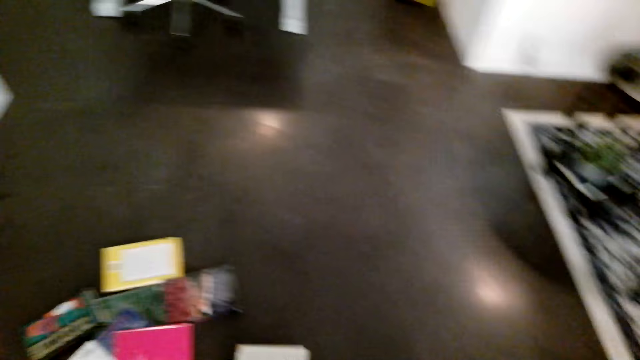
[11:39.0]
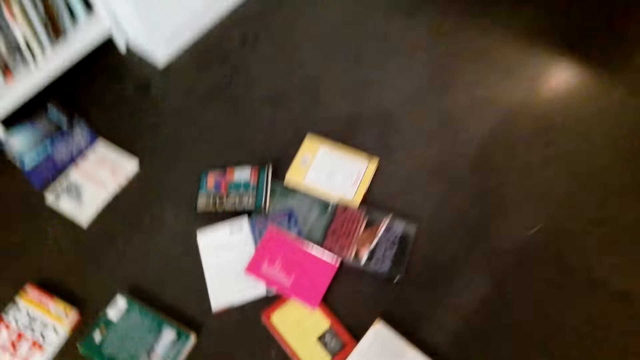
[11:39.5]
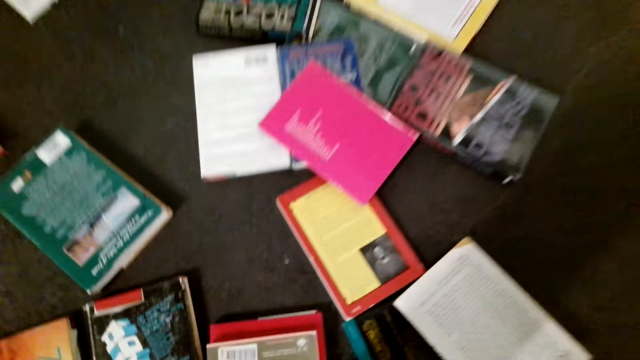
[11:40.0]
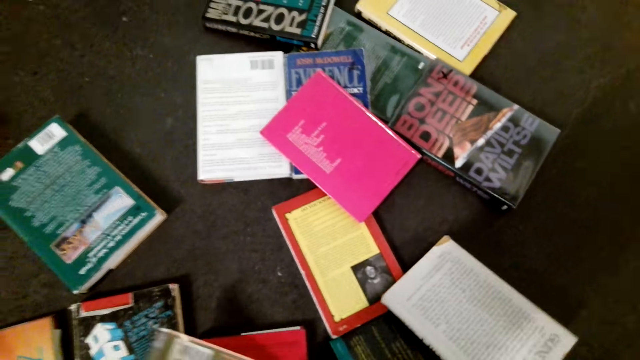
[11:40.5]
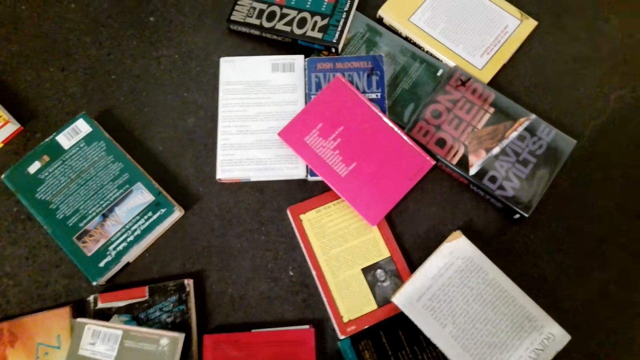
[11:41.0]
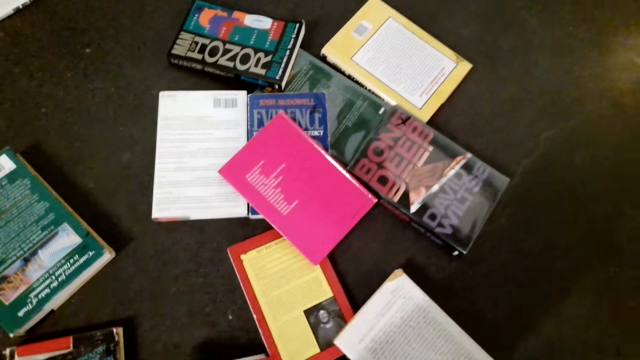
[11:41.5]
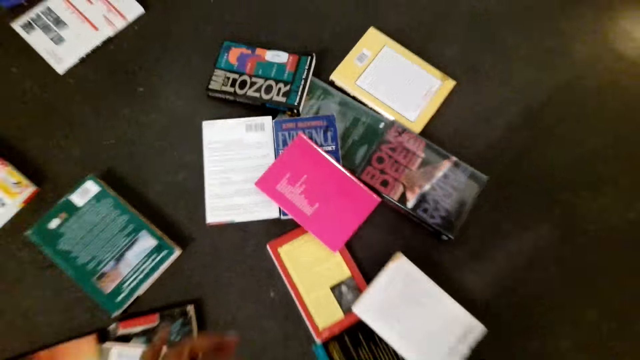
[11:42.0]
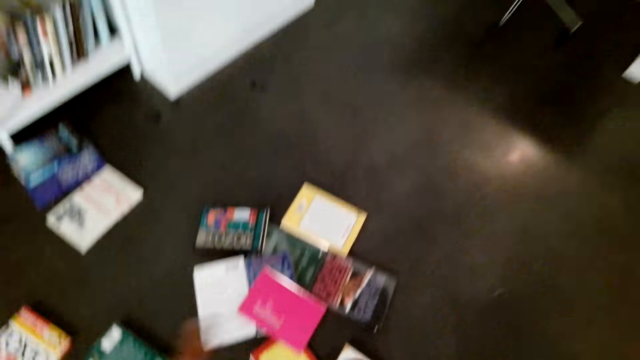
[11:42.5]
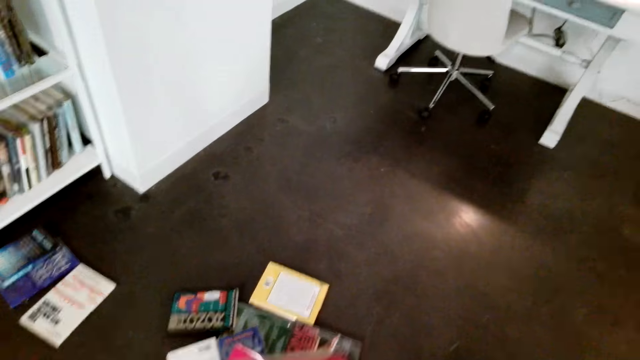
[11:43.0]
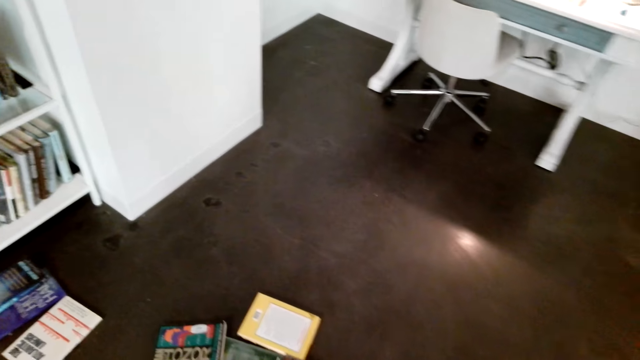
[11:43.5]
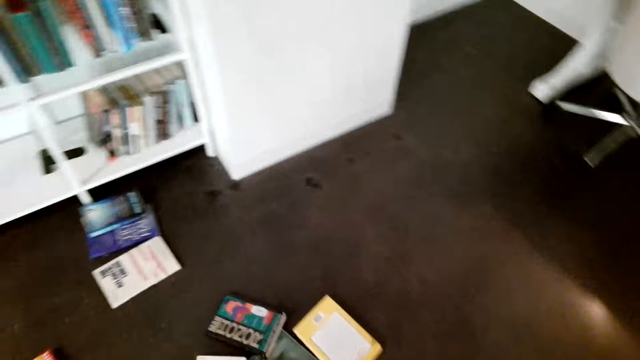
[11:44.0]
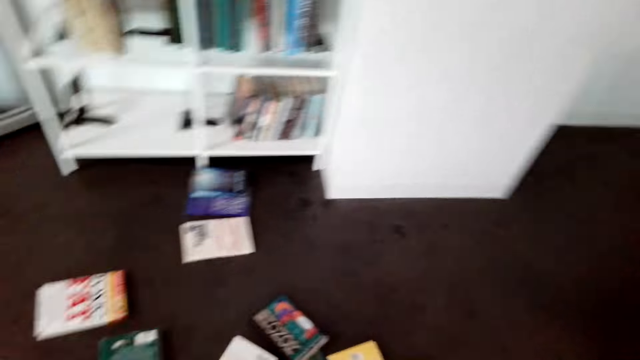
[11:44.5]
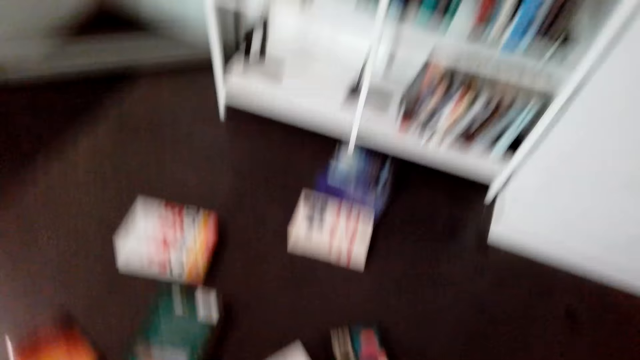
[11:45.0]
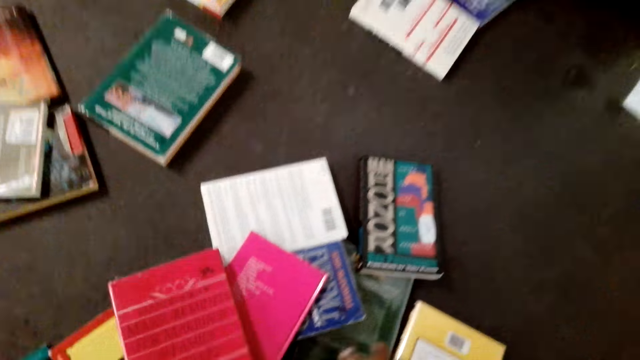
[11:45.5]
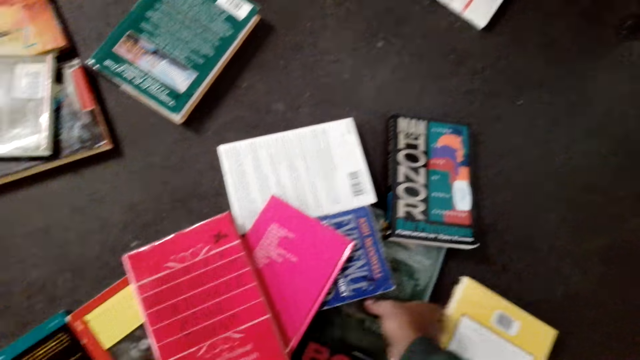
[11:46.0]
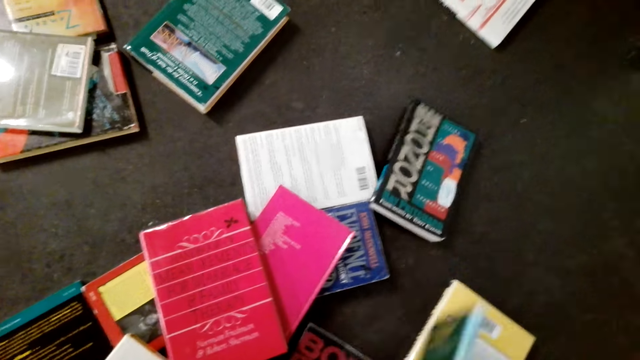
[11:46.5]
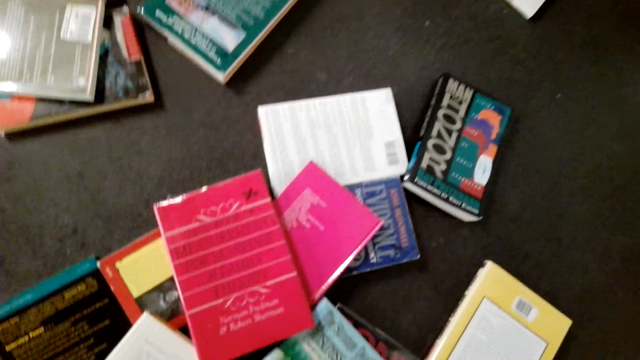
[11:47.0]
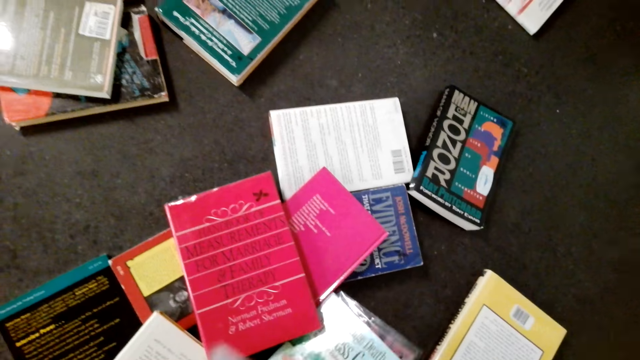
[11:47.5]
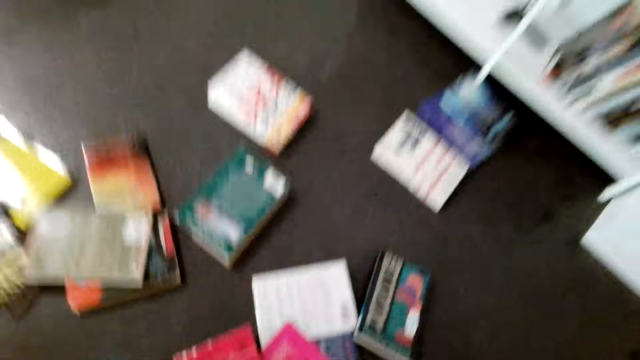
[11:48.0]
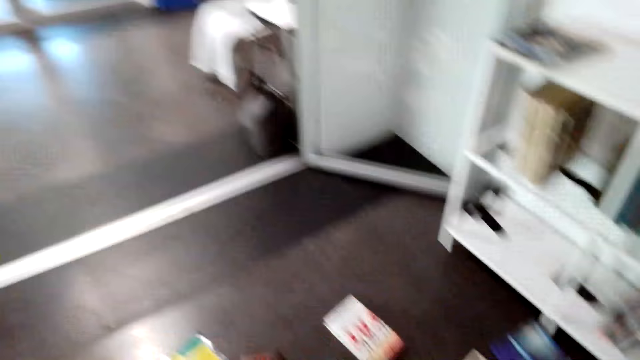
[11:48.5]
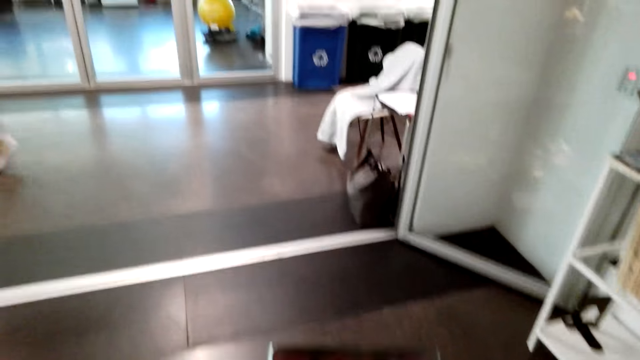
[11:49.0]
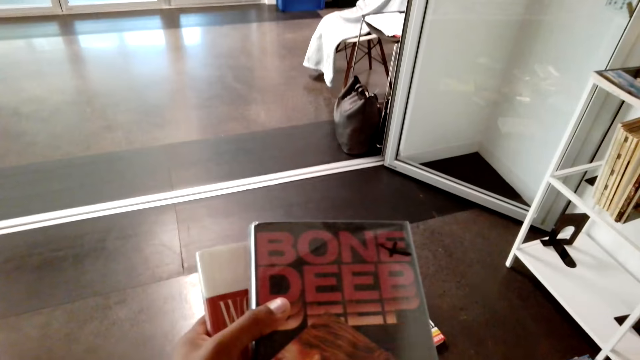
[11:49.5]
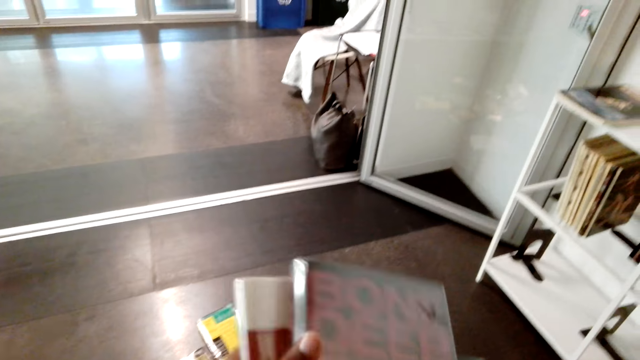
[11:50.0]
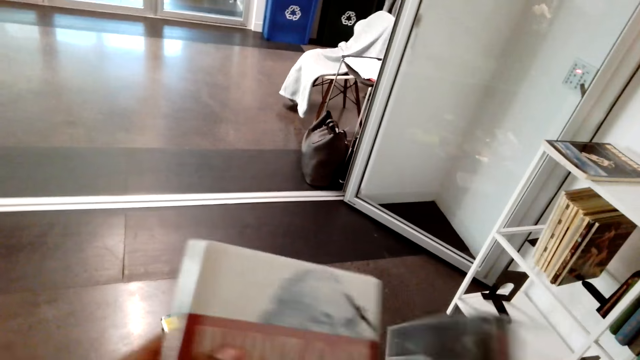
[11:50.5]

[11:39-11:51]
The camera wearer picks up books from the floor. They pick up a book from the floor. They place down the book. They pick up a book from the floor.

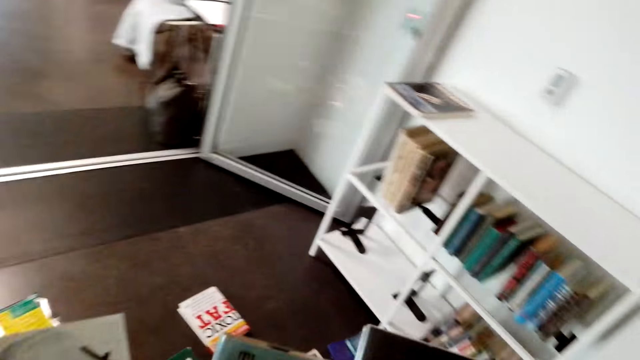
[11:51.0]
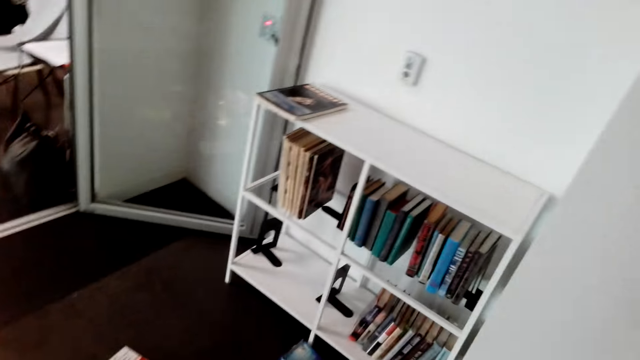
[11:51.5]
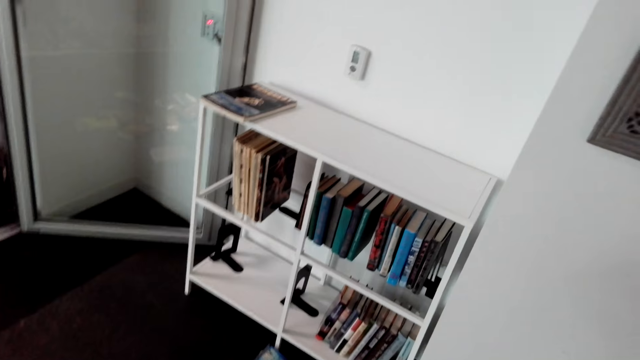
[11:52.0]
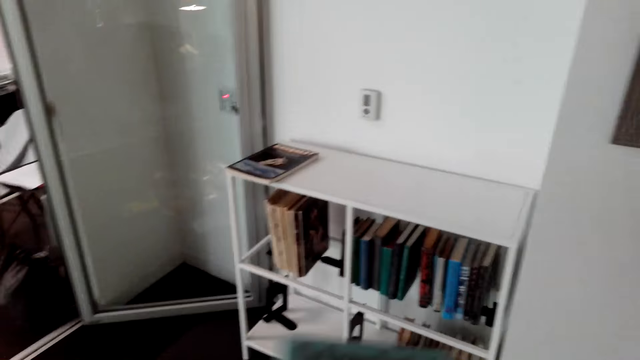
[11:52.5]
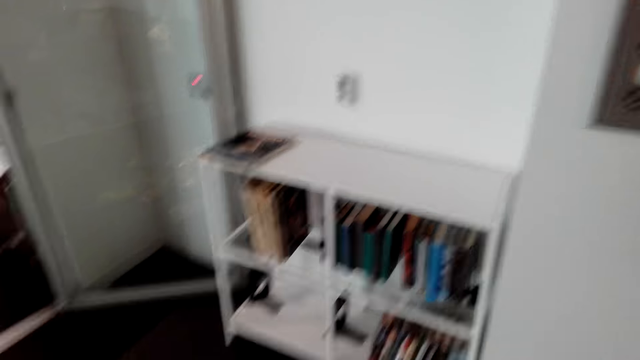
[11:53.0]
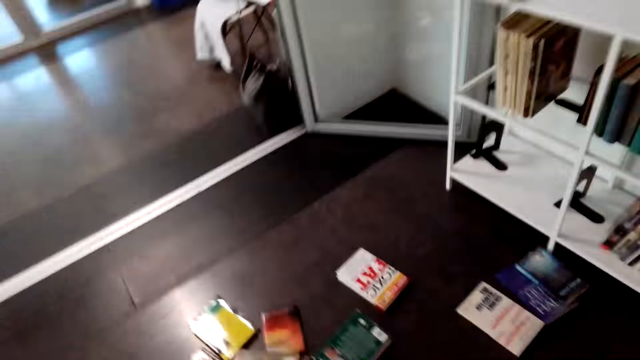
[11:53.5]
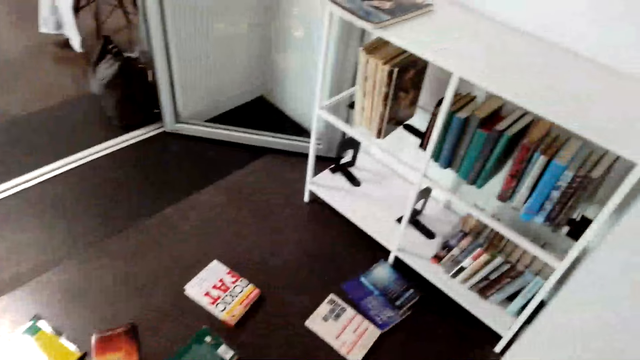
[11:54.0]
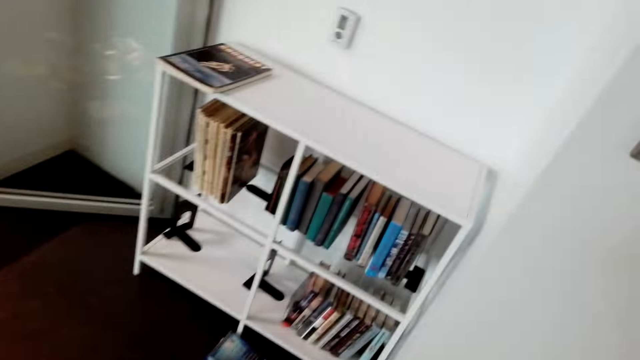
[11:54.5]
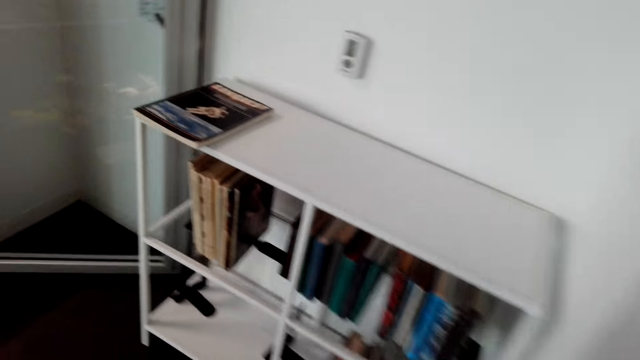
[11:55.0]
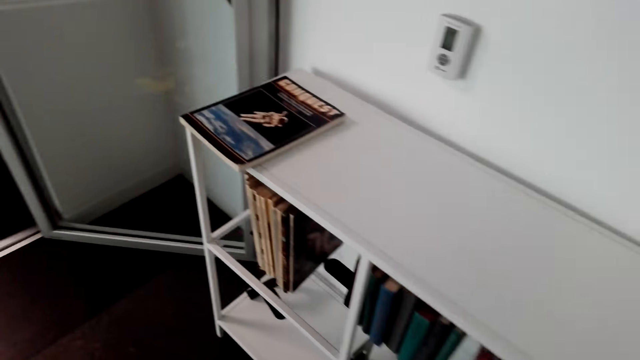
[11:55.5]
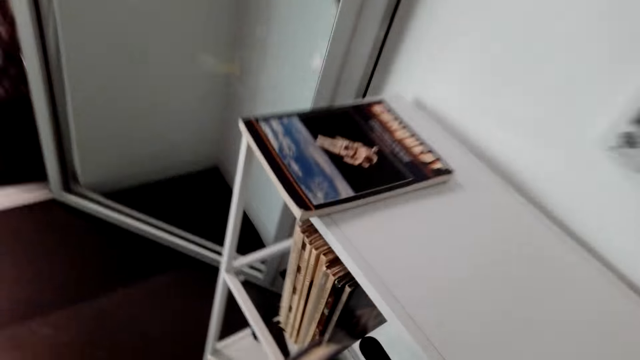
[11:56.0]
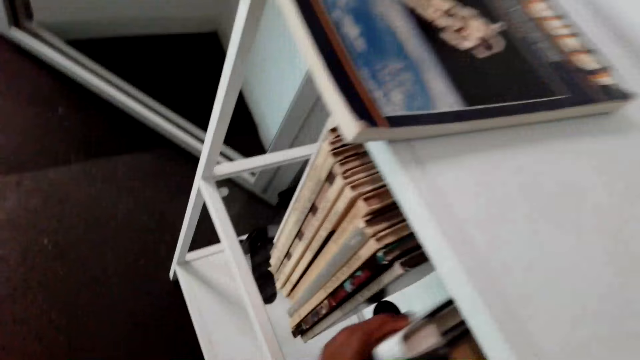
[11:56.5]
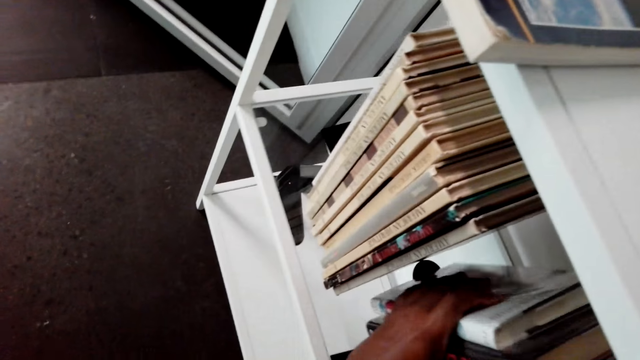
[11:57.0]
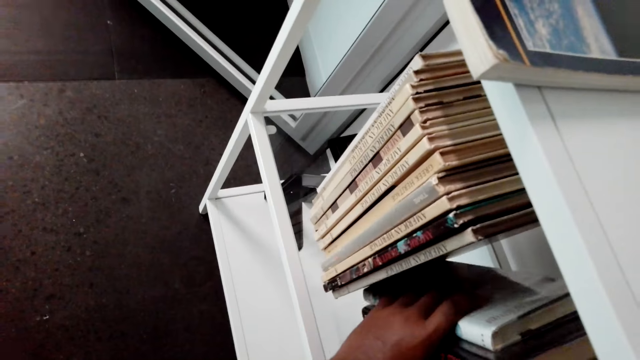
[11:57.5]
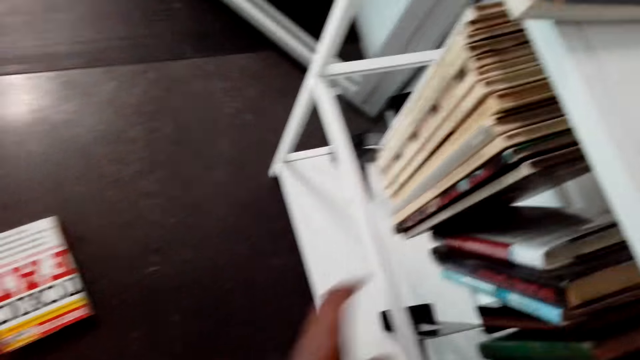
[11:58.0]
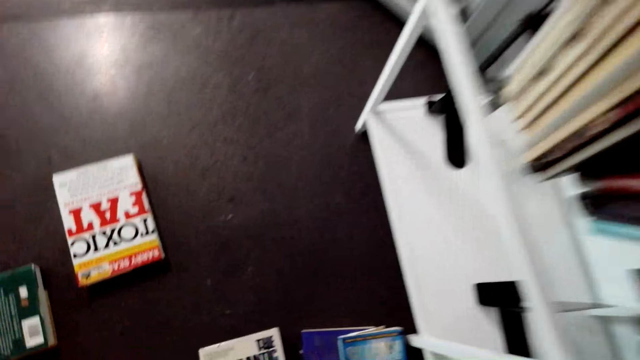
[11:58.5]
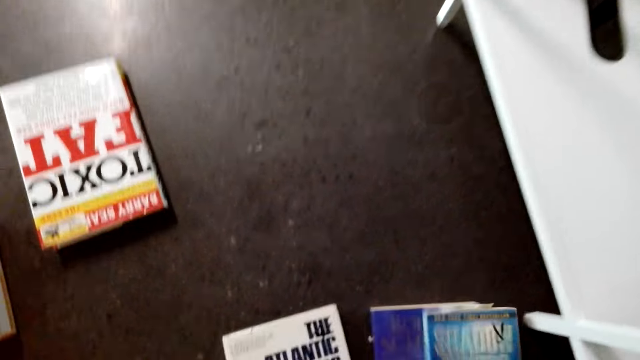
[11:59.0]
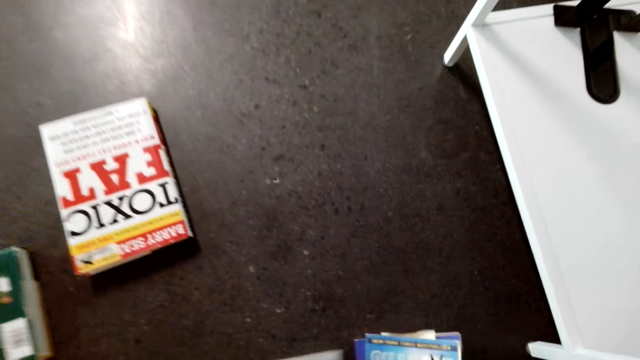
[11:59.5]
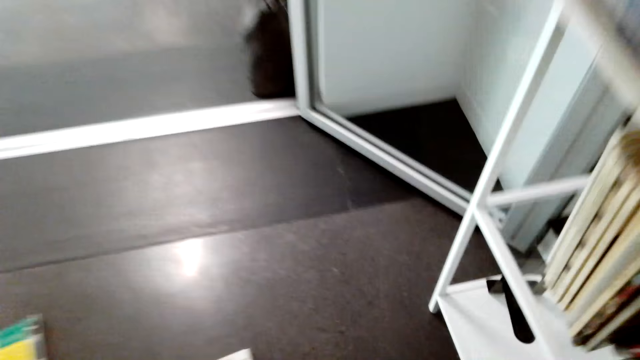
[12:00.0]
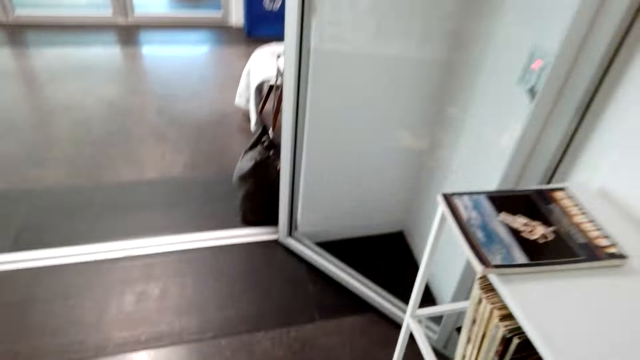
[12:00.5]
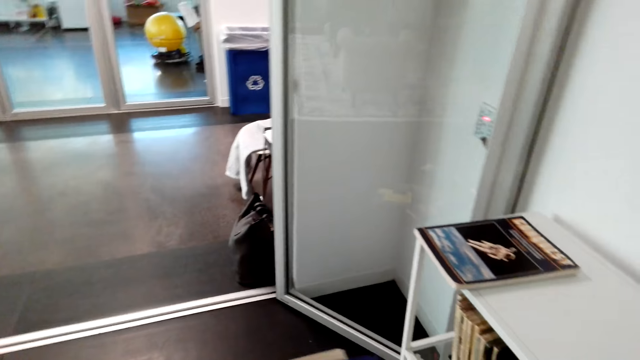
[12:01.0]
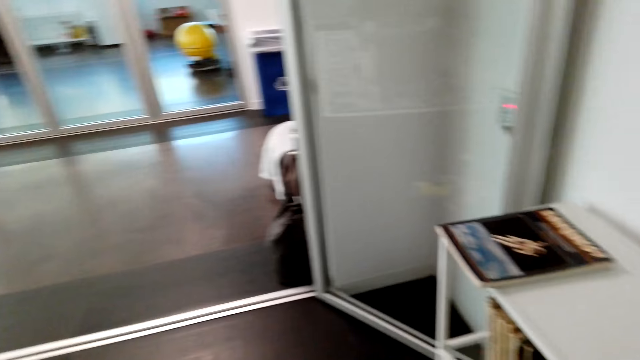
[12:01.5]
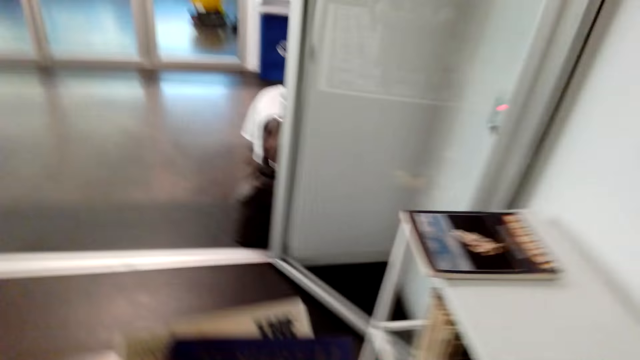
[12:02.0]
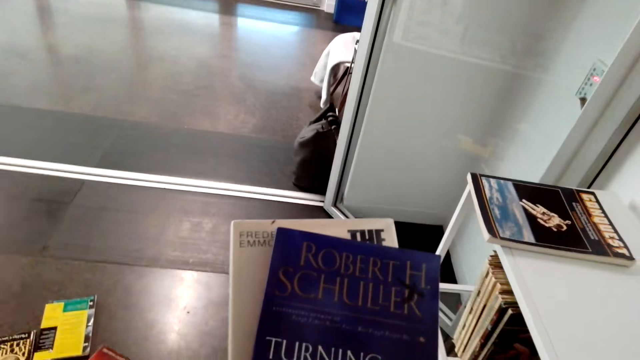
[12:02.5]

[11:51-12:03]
The camera wearer arranges books on the shelf. They pick up books from the floor.
